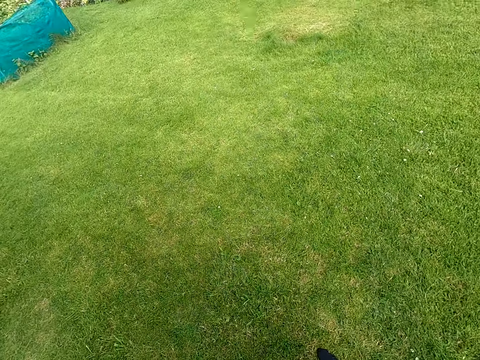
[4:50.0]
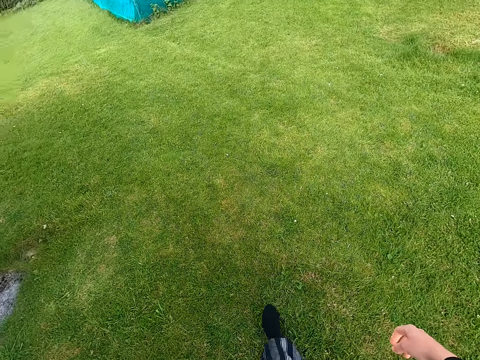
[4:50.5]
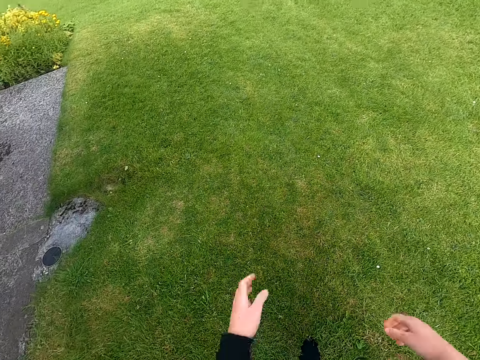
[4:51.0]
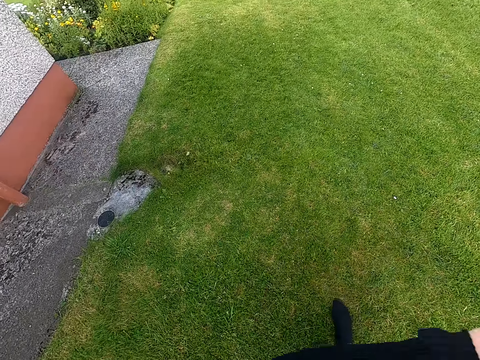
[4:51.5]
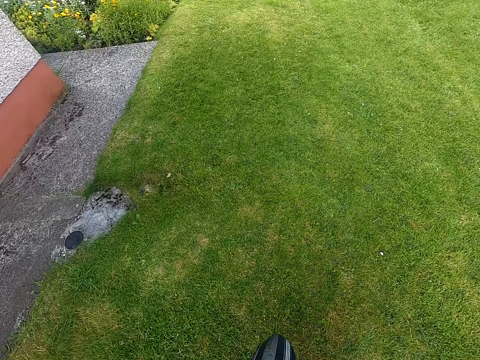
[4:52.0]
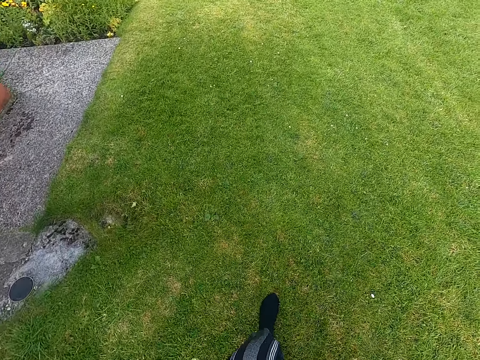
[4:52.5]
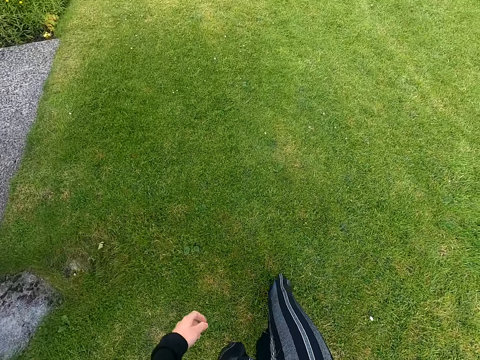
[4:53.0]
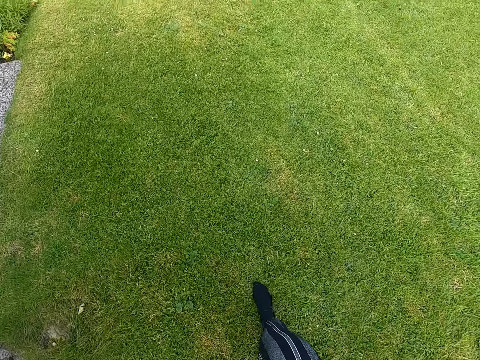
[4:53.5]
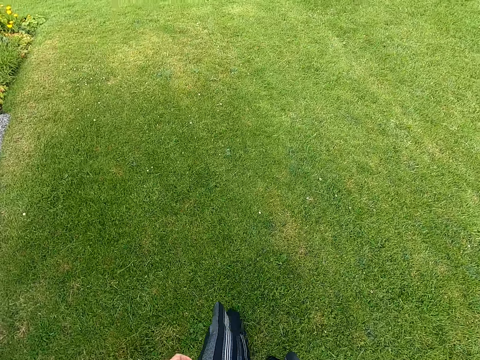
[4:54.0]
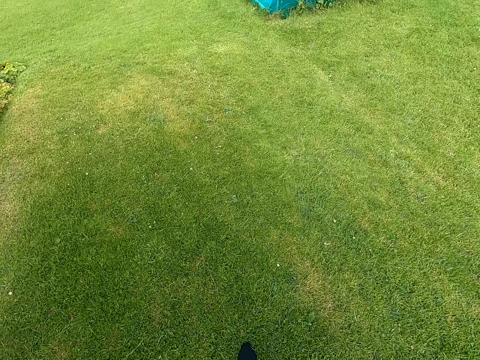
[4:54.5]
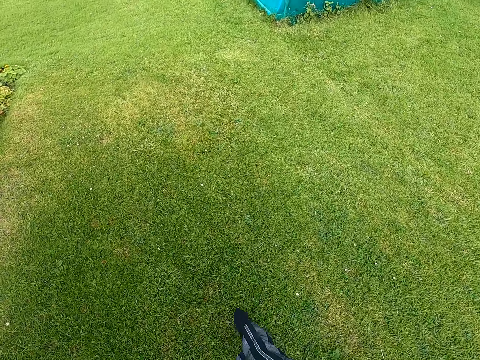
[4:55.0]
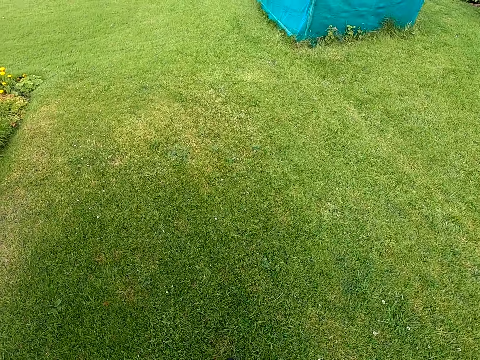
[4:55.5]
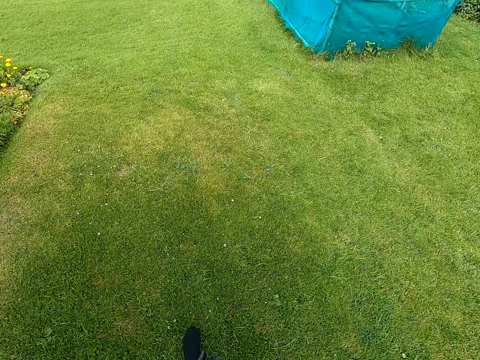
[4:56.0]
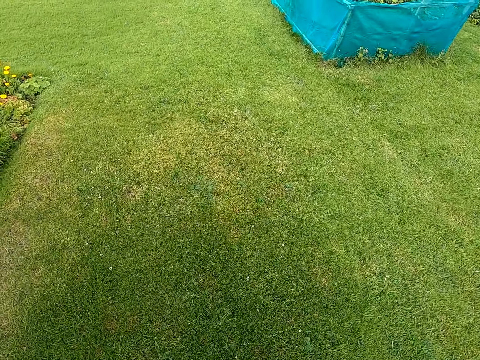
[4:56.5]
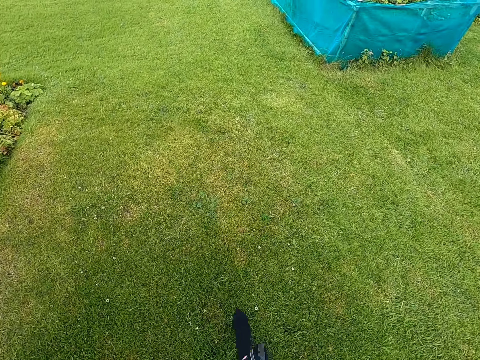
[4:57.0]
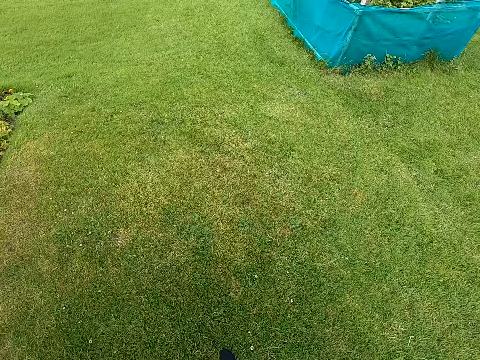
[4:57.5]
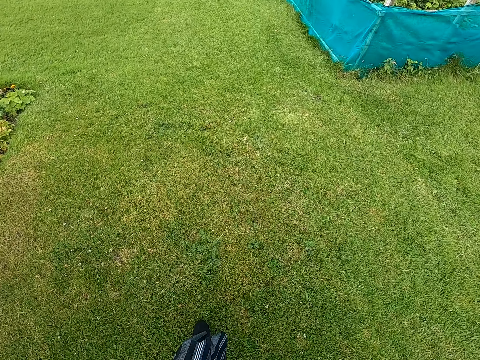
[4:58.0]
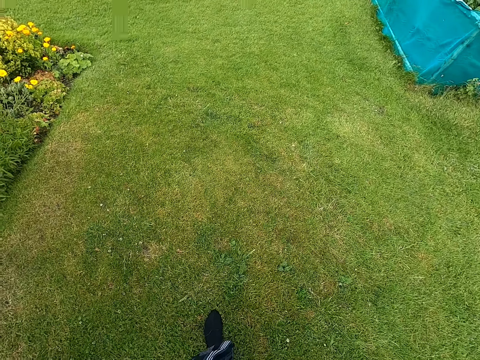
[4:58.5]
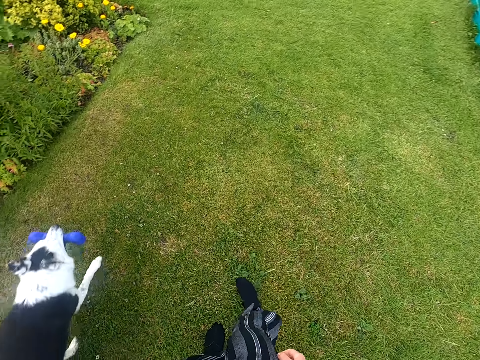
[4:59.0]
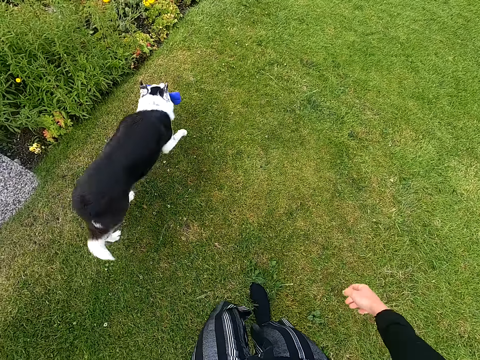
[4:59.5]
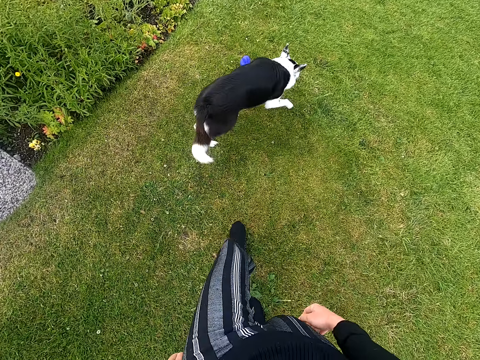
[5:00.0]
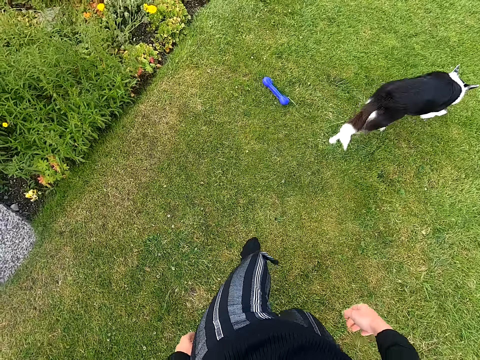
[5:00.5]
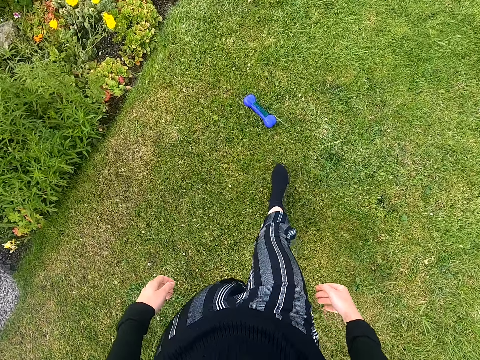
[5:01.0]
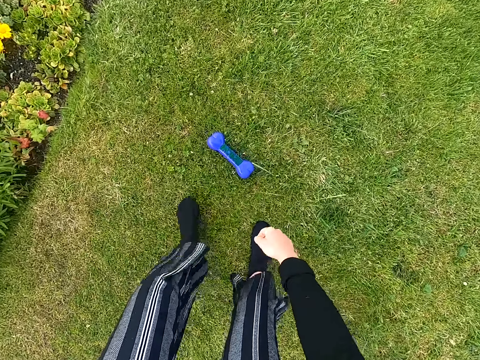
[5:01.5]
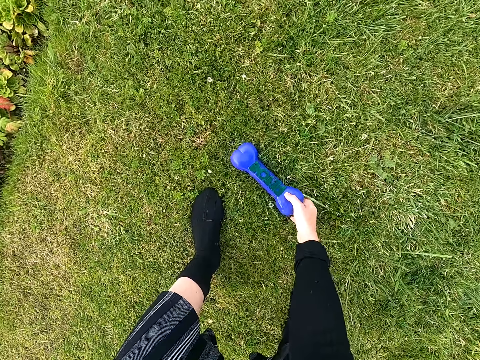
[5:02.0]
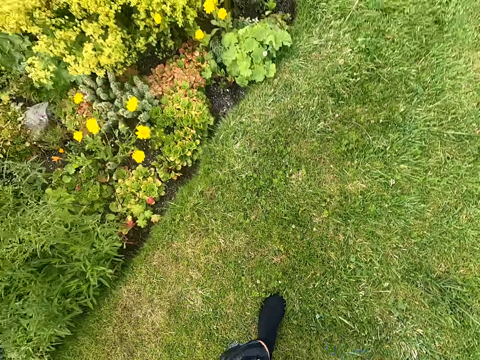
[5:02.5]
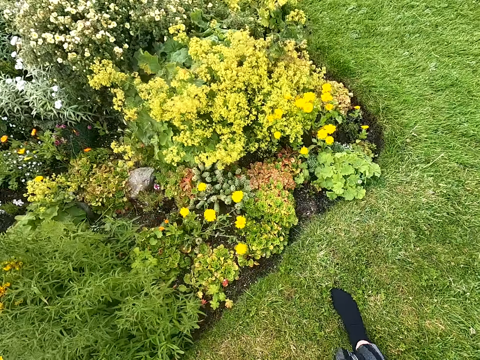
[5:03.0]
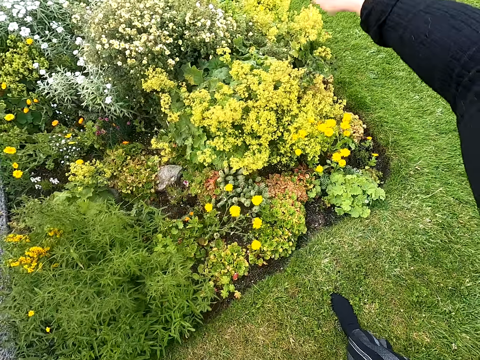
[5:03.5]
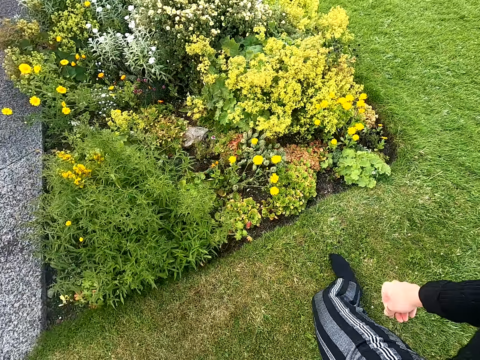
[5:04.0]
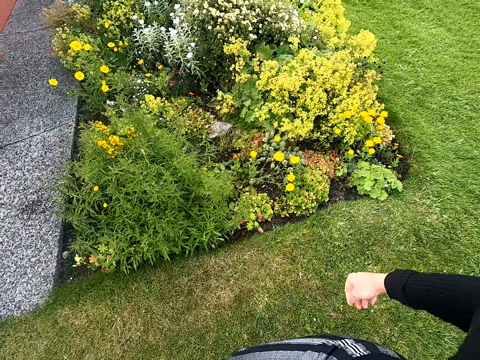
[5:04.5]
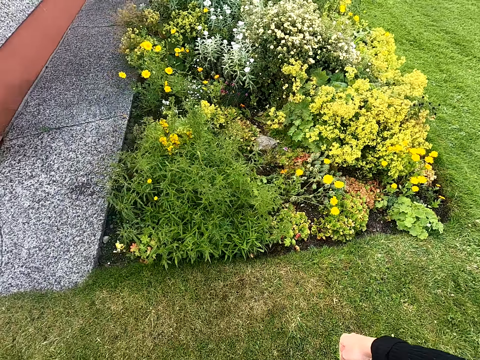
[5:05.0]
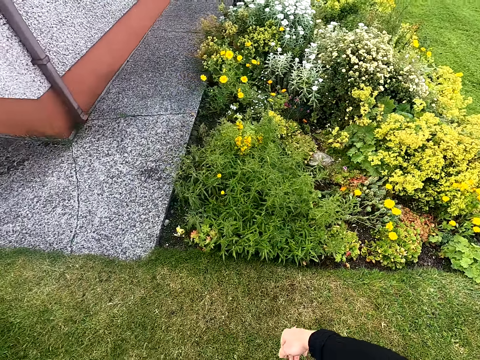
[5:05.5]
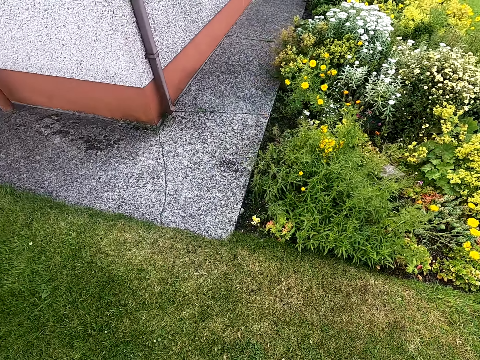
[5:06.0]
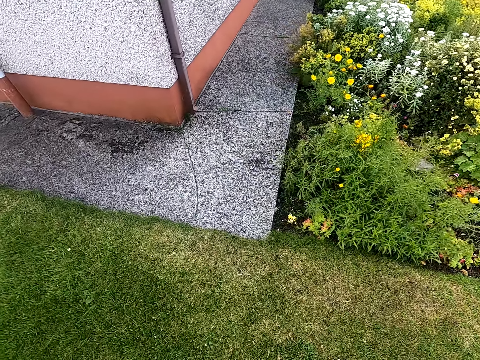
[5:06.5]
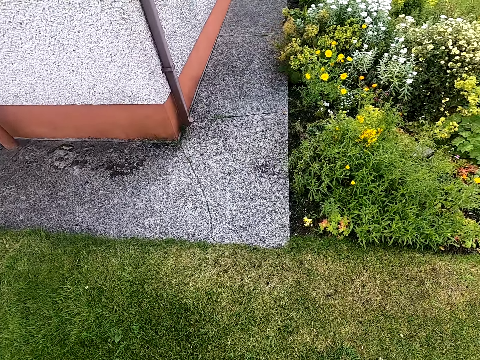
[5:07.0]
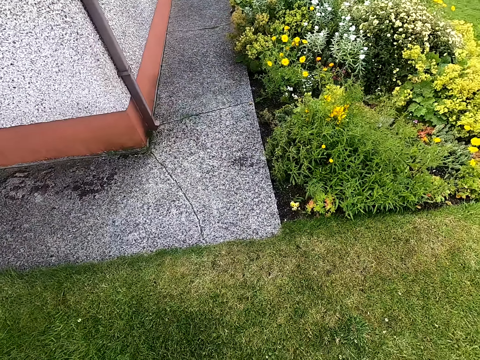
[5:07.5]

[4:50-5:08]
The camera wearer walks on the field. They pick up a dog toy and throw the dog toy.

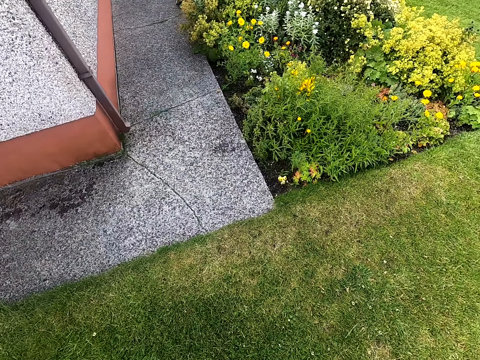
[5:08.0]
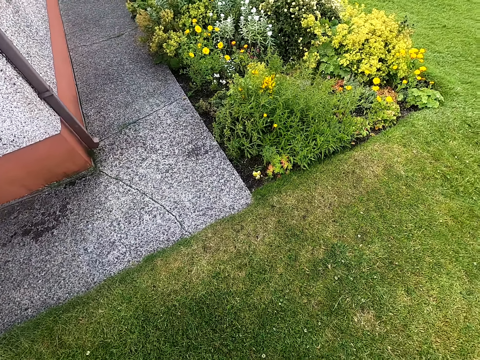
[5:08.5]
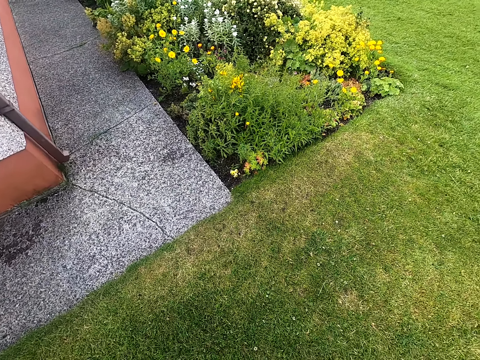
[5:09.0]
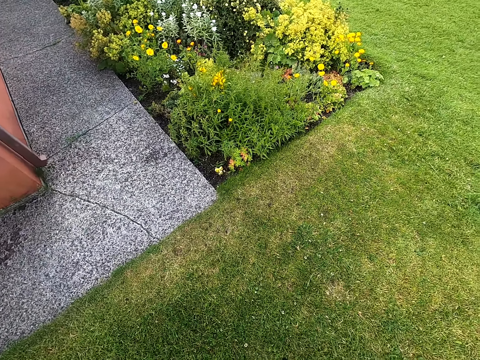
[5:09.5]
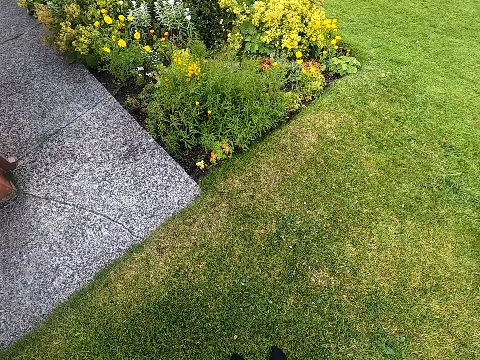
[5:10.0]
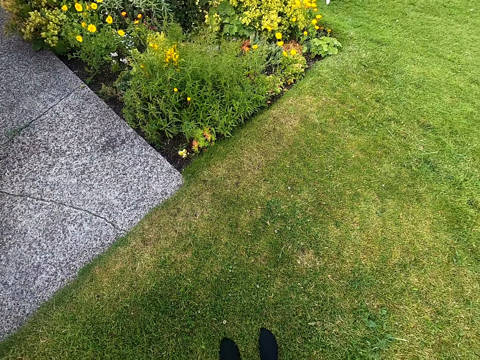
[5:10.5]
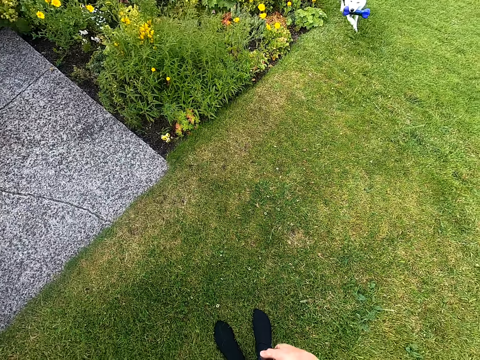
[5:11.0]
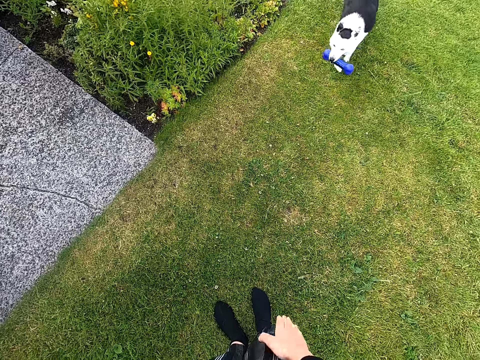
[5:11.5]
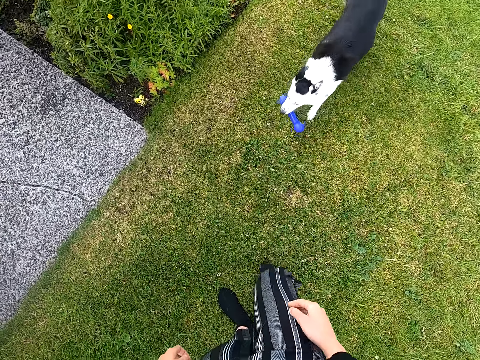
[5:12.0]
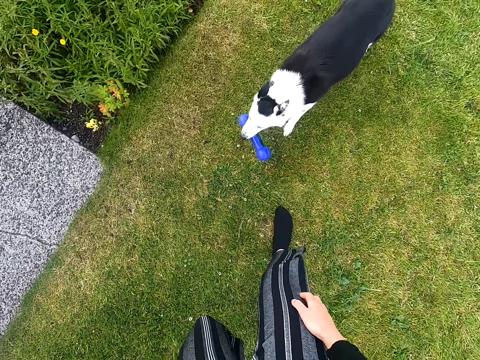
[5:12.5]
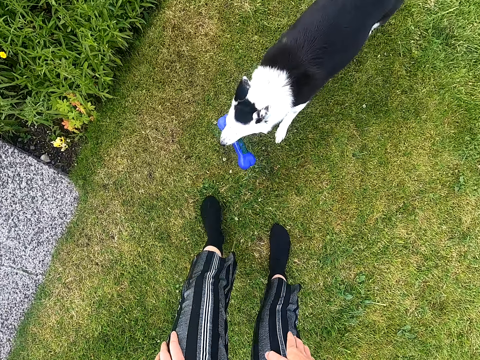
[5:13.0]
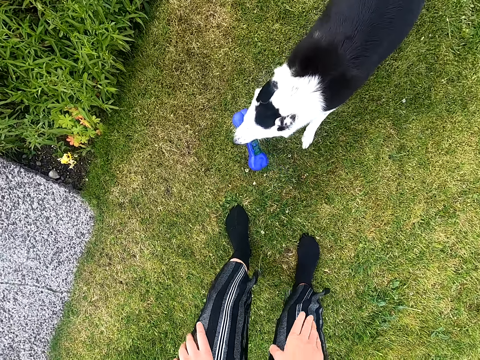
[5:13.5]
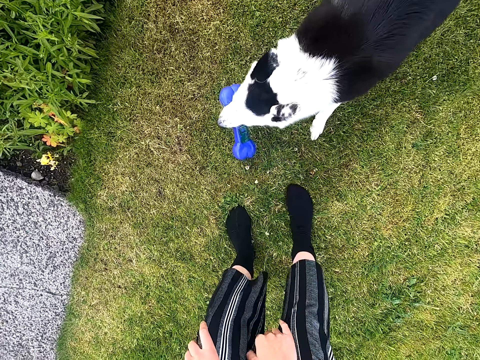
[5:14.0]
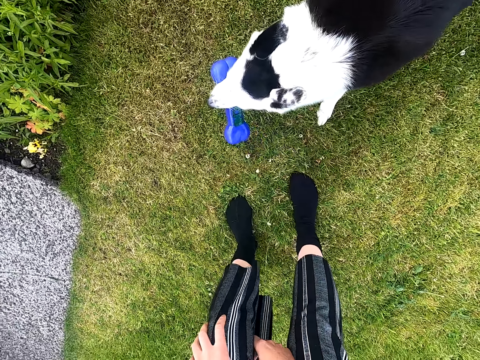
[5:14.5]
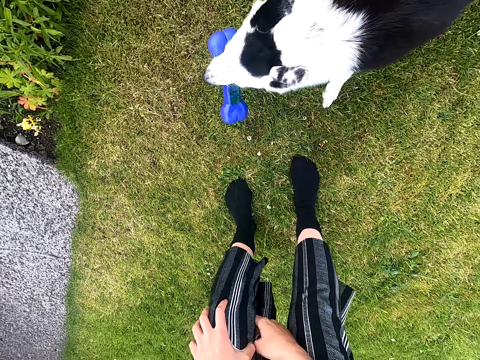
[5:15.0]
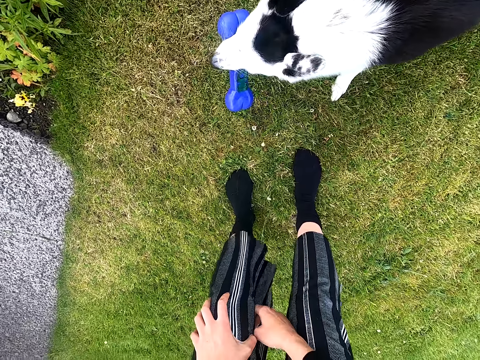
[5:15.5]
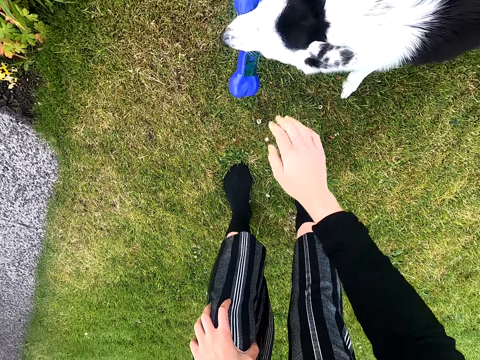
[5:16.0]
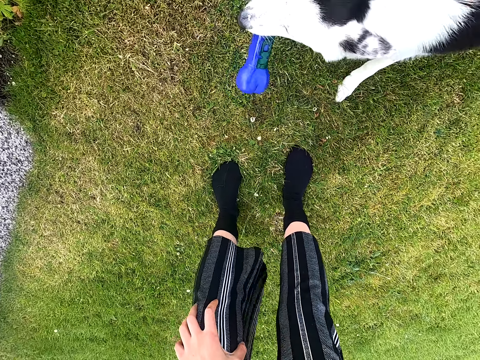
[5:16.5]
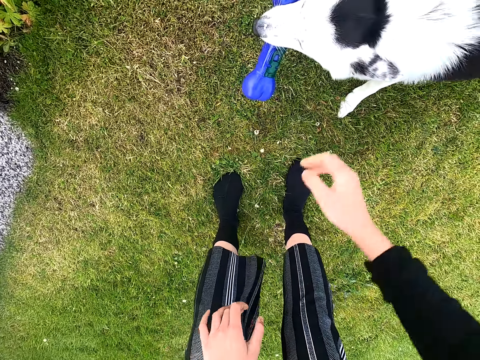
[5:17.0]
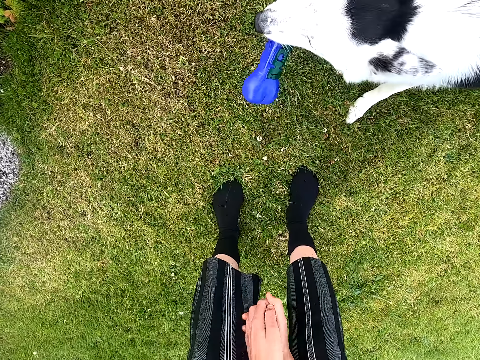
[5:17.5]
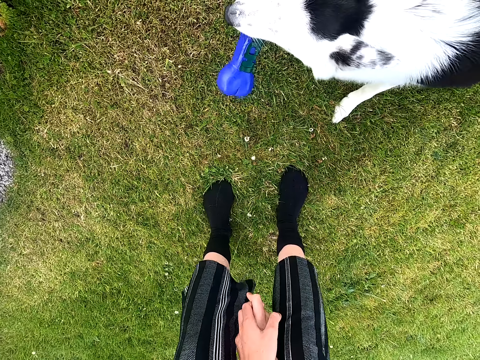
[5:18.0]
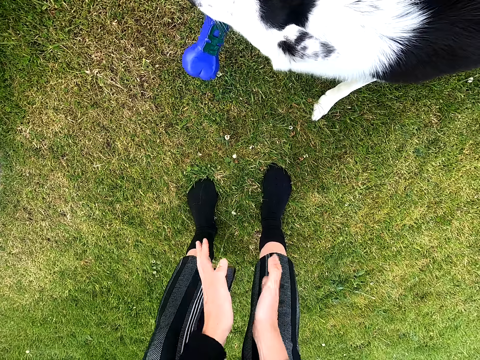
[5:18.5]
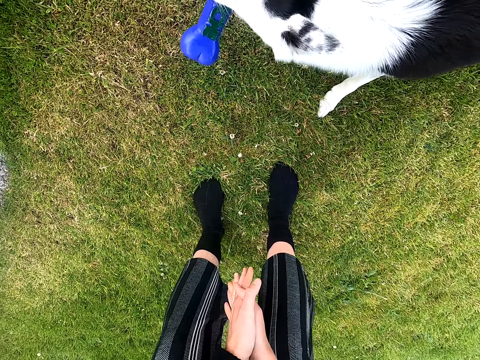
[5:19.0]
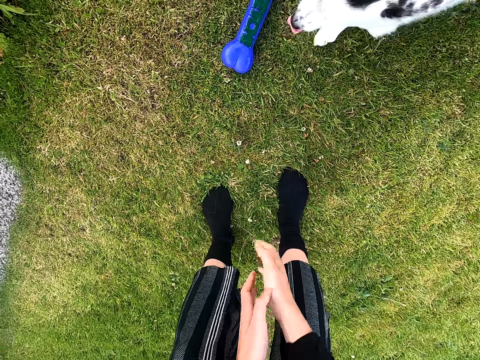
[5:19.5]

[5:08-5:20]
The camera wearer touches the dog.
